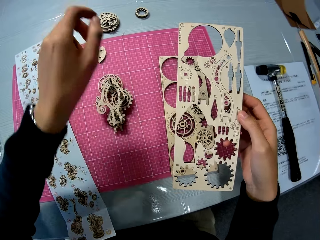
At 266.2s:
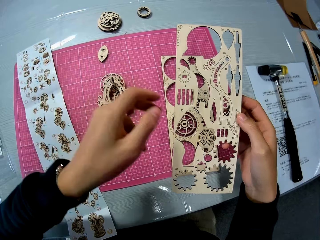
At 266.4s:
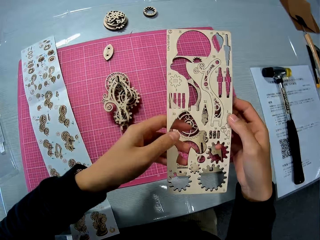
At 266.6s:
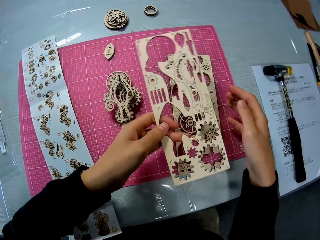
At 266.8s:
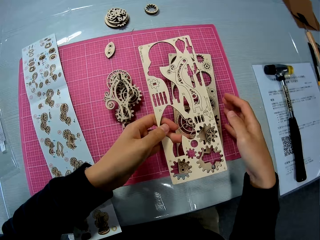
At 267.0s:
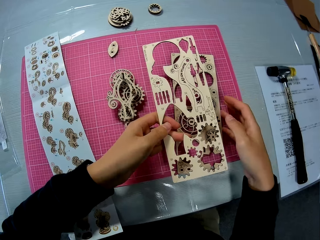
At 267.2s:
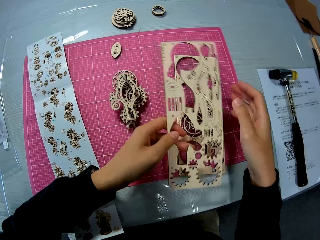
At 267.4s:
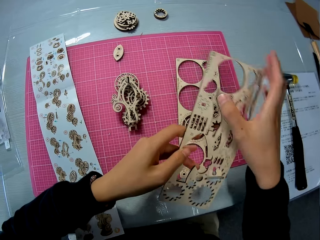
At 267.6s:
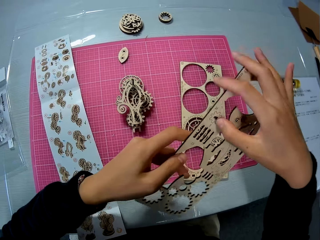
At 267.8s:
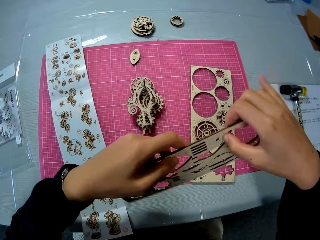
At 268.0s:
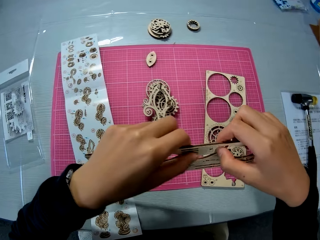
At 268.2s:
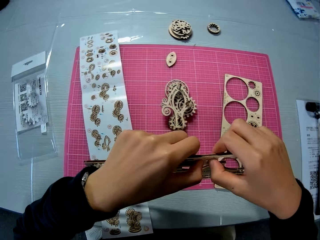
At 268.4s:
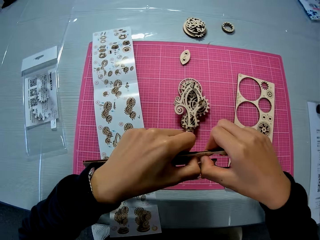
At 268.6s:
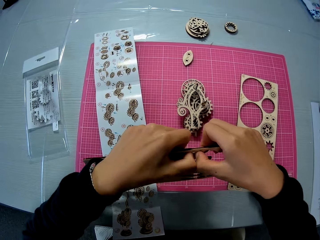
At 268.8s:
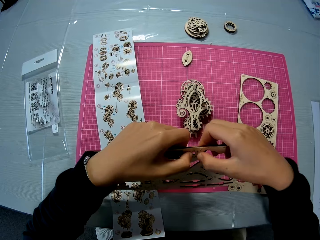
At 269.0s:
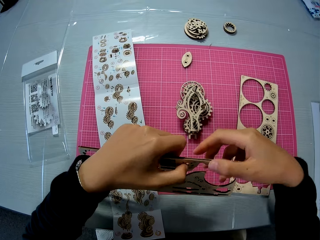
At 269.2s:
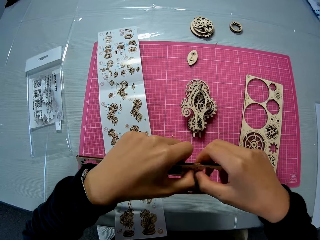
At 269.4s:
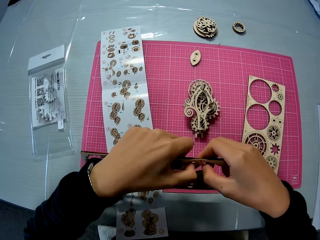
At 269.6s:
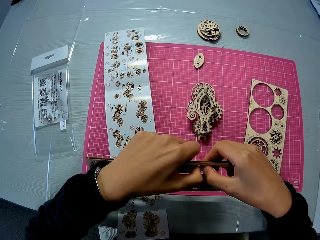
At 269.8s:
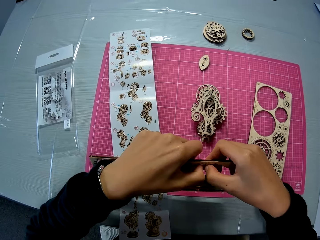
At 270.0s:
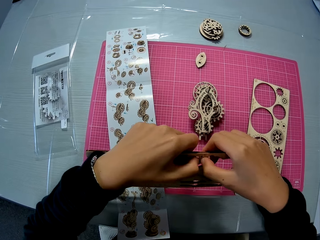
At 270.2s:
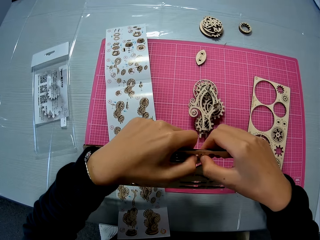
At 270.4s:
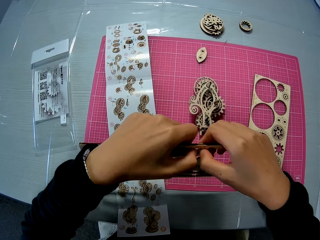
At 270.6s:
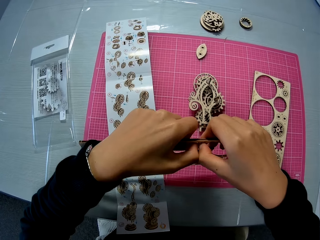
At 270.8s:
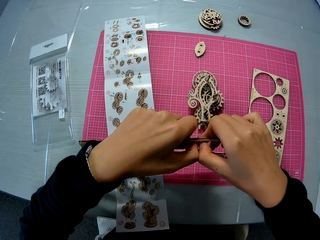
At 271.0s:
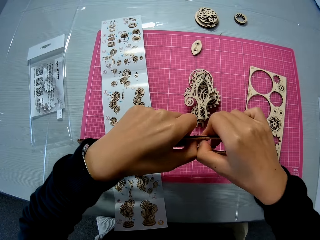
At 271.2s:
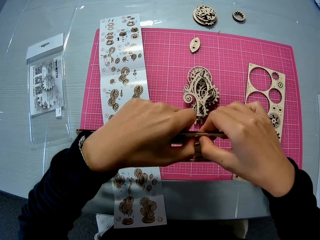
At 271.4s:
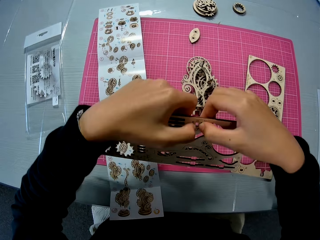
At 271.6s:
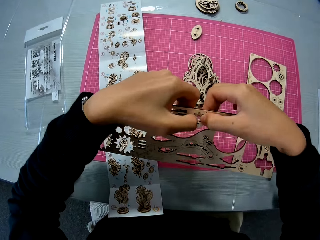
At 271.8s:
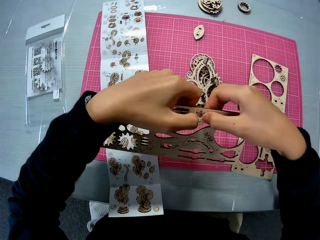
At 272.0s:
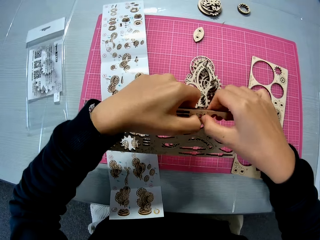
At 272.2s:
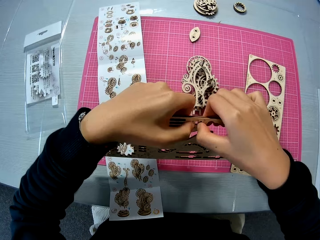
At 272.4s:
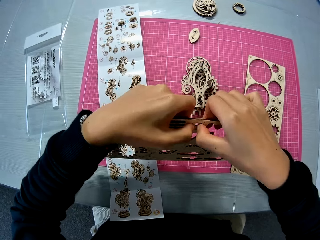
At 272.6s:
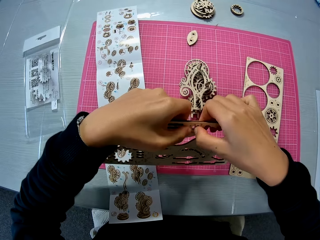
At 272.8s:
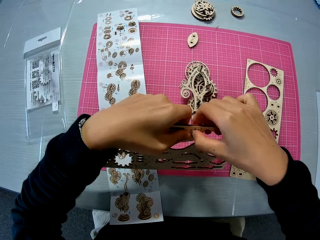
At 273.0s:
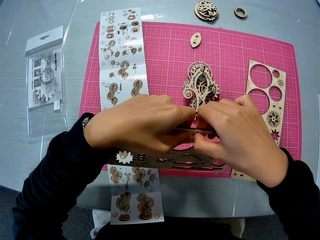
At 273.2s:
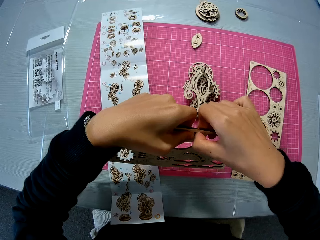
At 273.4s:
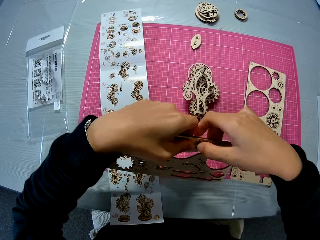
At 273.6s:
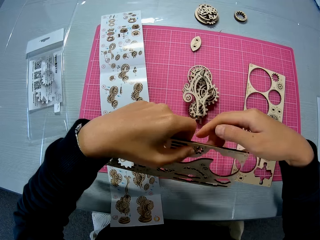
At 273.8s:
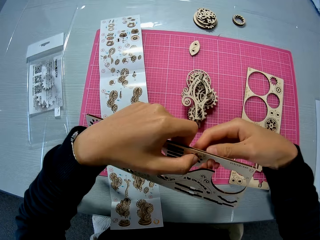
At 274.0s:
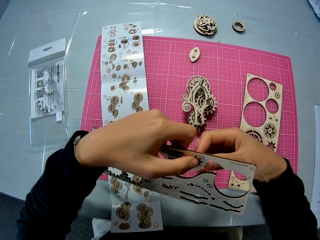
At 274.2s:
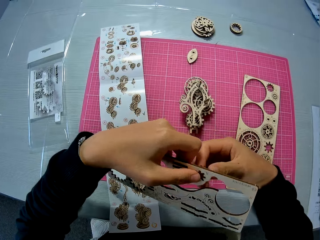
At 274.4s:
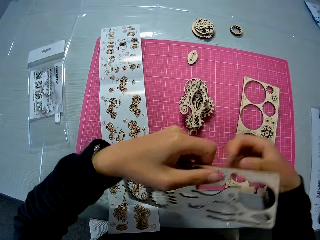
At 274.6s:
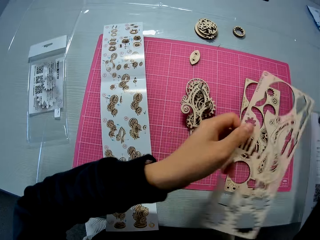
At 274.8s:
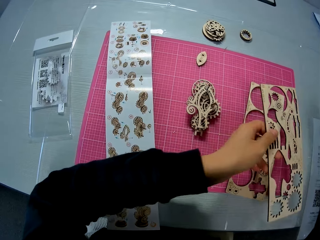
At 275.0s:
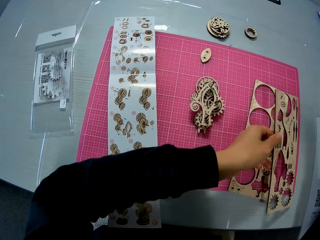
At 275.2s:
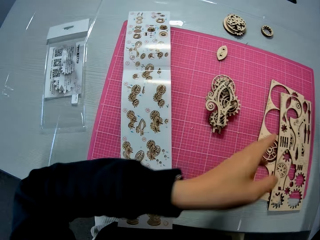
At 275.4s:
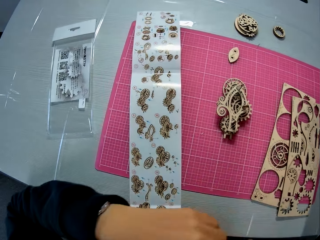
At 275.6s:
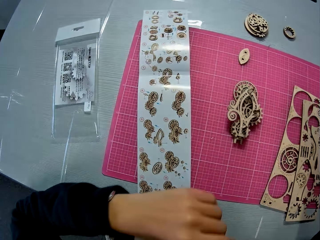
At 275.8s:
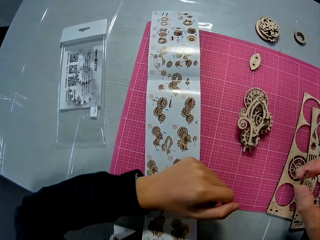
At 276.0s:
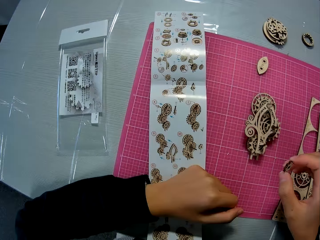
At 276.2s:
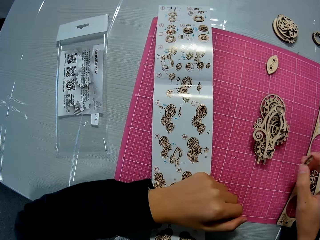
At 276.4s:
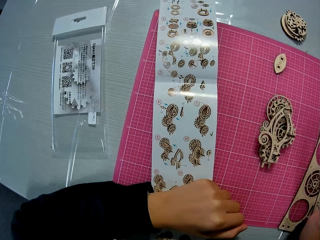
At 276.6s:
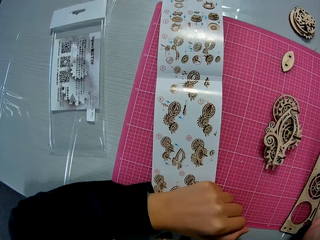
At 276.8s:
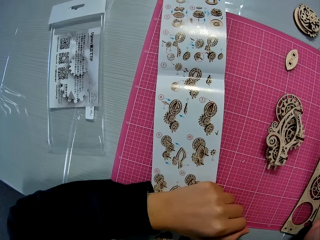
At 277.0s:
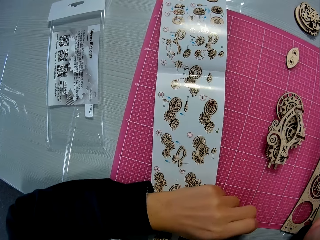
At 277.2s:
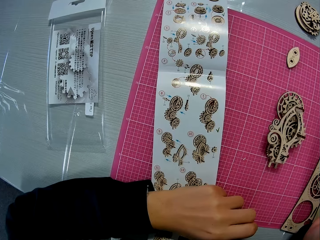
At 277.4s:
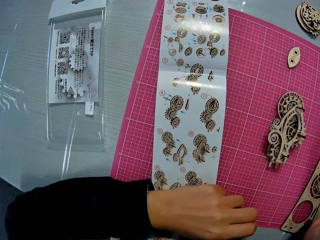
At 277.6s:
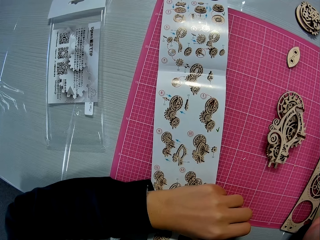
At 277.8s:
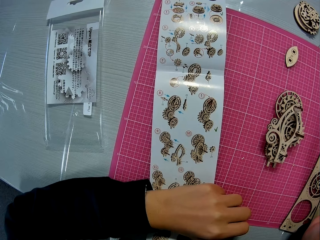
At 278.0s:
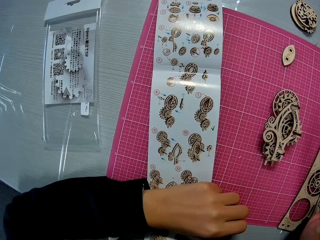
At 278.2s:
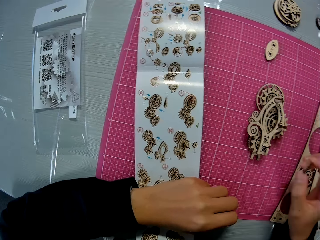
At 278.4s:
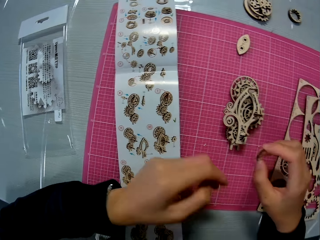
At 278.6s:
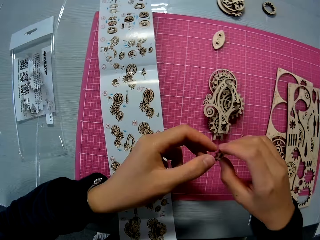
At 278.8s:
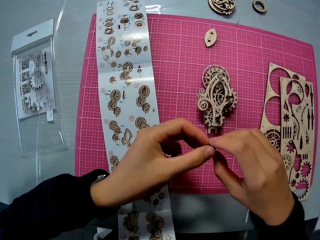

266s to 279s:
The camera wearer removes a wooden piece from the wooden sheet or laser cut wood craft kit. He holds the laser cut wood craft kit with his left hand and turns the laser cut wood craft kit. He places the laser cut wood craft kit on the cutting mat. He holds the wooden piece in his right hand. He places his left hand on the laser cut wood craft kit manual.

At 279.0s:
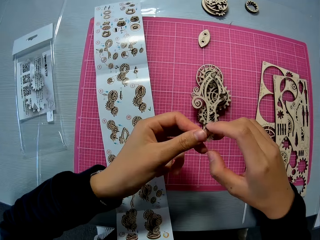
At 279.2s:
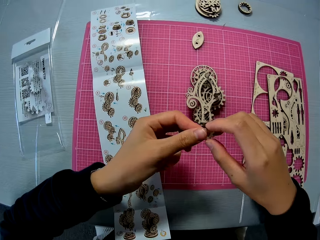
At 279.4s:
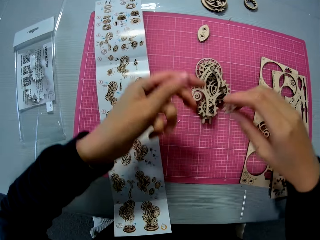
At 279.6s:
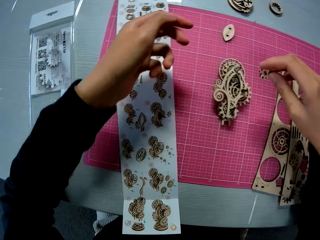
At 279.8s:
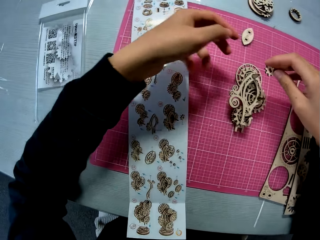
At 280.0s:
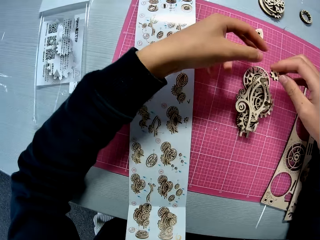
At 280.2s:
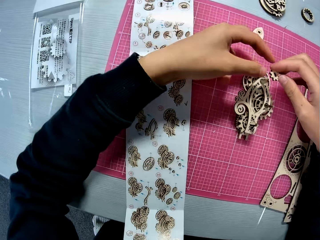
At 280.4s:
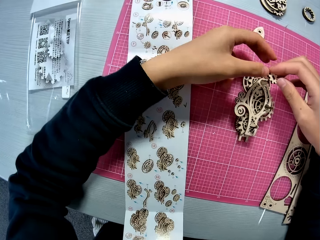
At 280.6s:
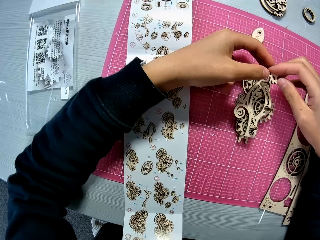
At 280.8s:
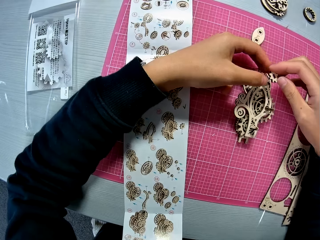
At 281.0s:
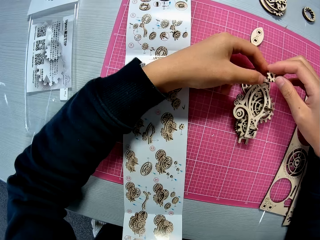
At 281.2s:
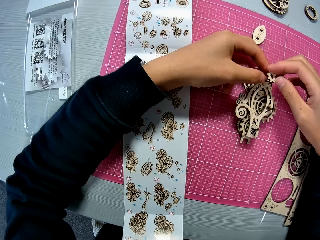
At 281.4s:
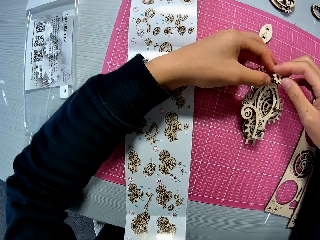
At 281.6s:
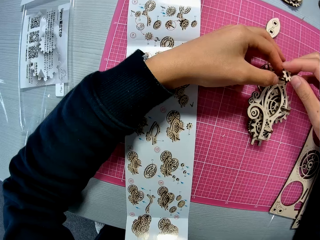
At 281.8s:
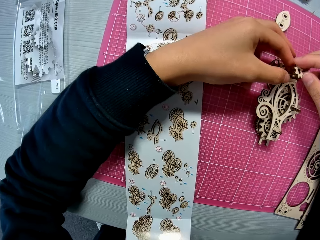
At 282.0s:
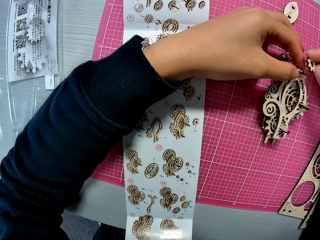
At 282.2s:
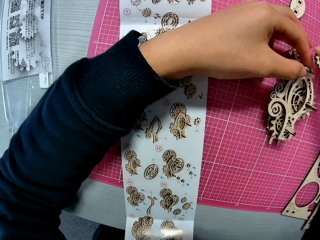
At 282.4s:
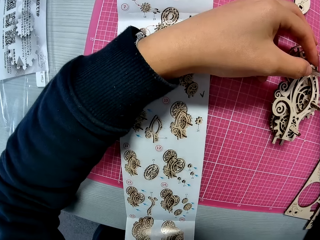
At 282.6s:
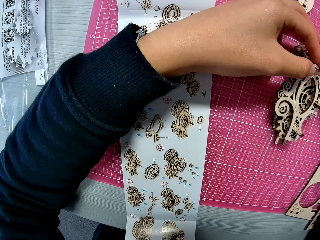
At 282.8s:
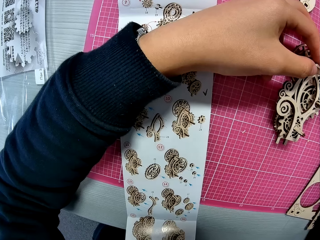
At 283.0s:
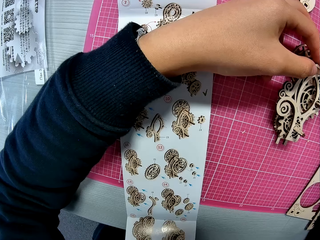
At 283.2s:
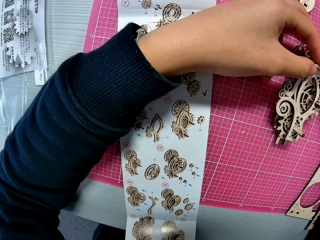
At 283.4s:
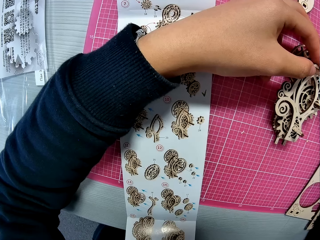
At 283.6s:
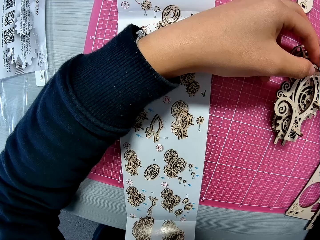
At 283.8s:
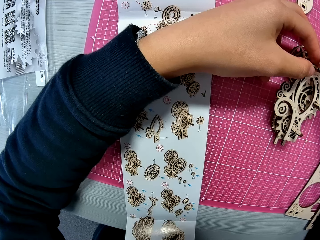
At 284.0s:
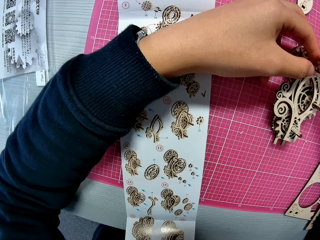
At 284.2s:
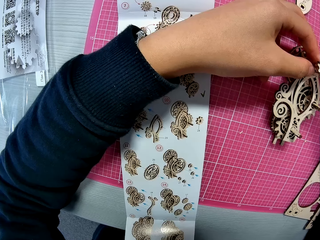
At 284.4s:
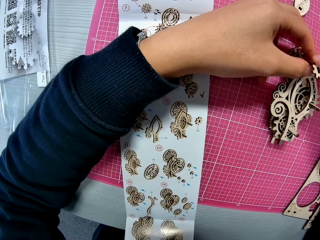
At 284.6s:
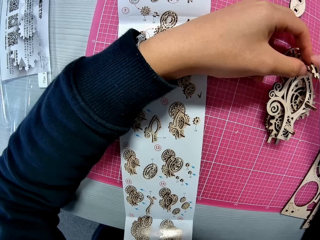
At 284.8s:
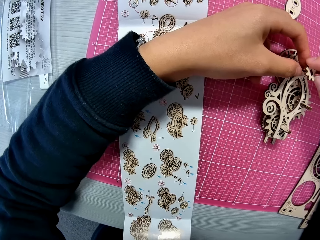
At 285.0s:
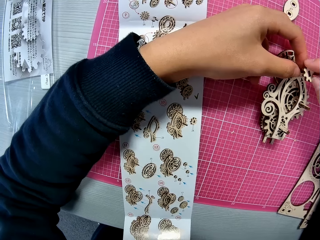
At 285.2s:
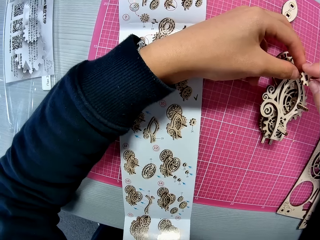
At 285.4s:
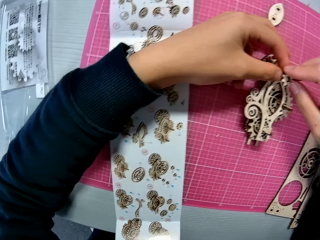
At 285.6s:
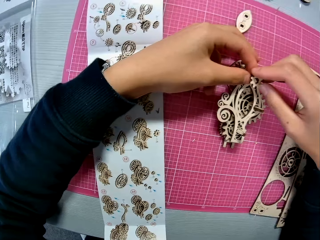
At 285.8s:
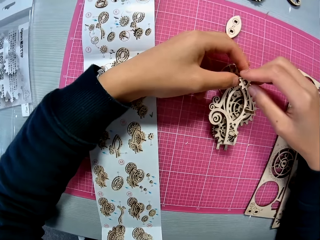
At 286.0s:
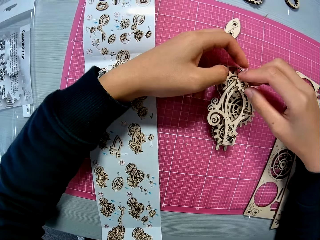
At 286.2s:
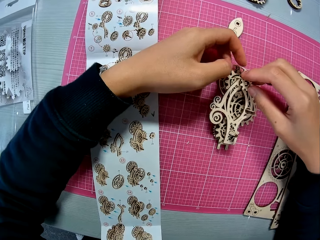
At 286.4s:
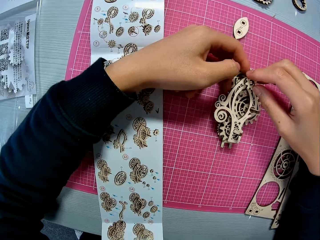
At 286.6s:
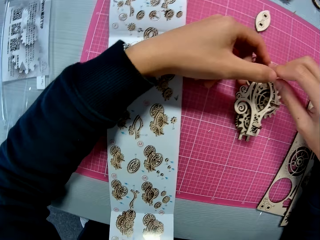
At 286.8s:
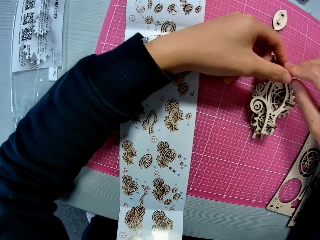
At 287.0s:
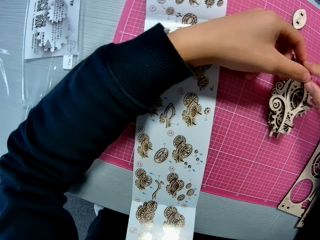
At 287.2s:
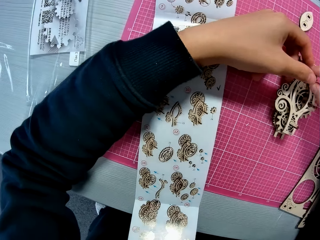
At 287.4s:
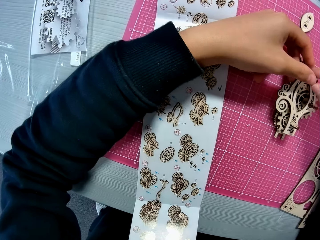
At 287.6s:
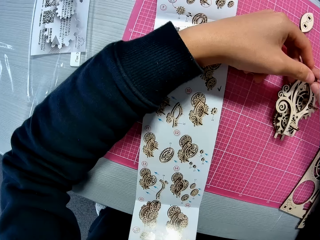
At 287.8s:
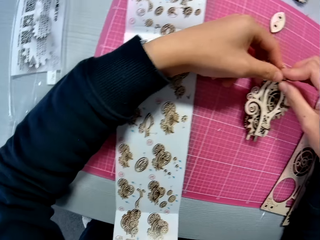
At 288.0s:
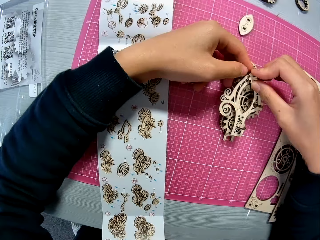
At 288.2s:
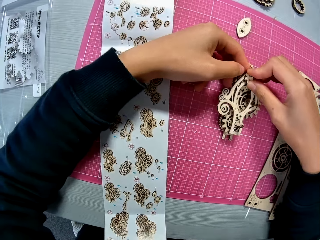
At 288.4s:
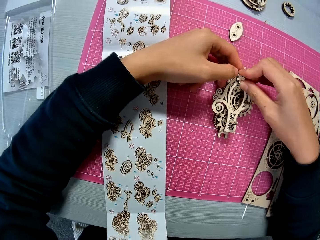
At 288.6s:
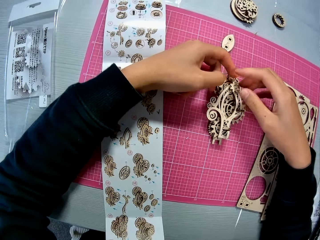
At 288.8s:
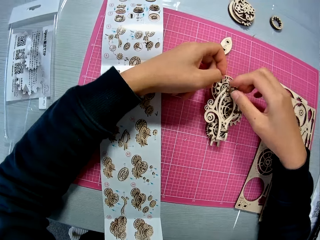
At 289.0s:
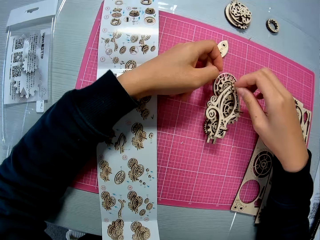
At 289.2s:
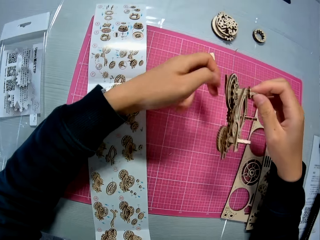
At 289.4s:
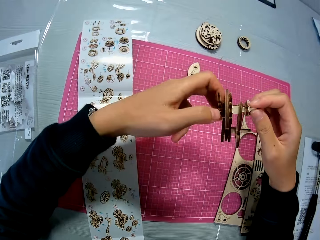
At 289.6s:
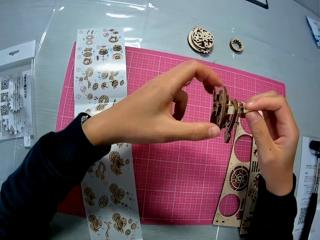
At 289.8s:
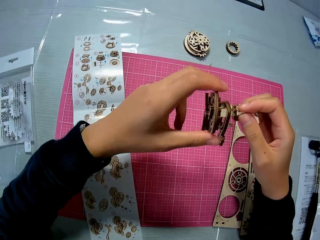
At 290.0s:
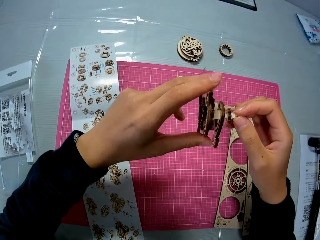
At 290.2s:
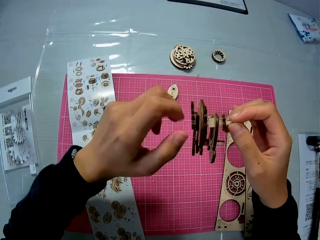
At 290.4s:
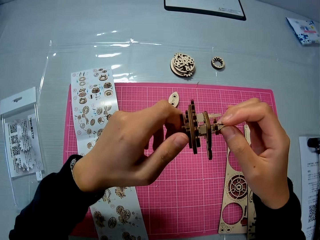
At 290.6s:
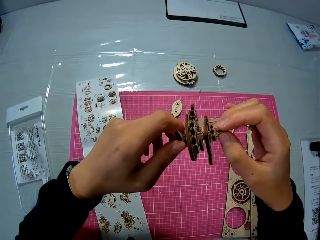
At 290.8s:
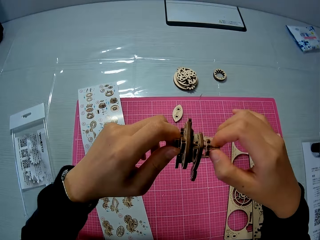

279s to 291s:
The camera wearer holds the wooden piece with both hands. They fix the wooden piece on the wooden mechanical model on the table mat. They refer to the laser cut wood craft kit manual. They lift up the wooden mechanical model or wooden stem gear from the table mat. They adjust the wooden mechanical model. They examine the wooden stem gear.
